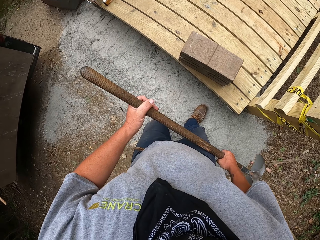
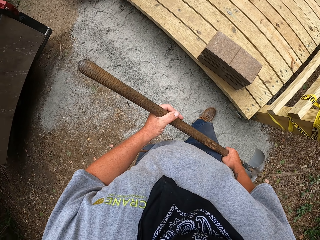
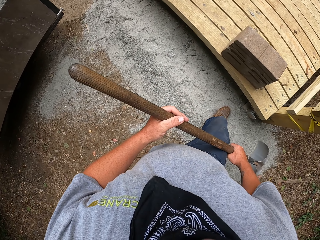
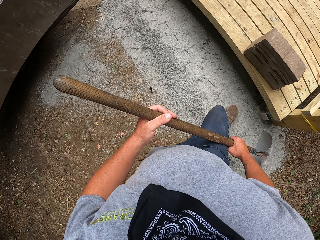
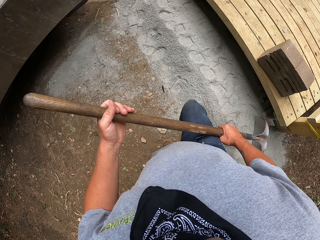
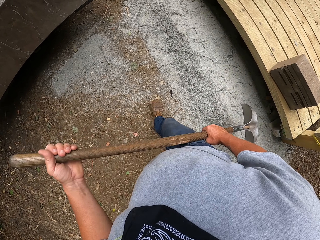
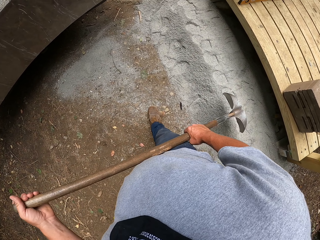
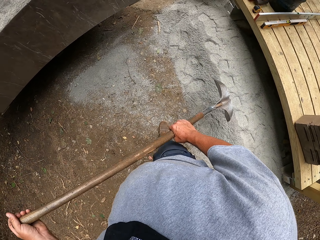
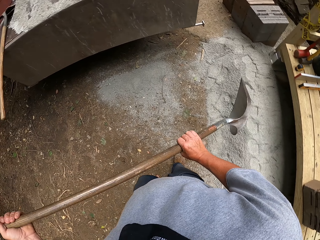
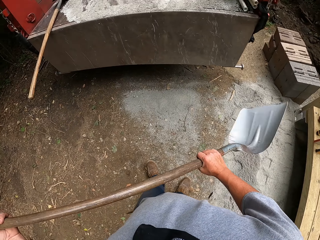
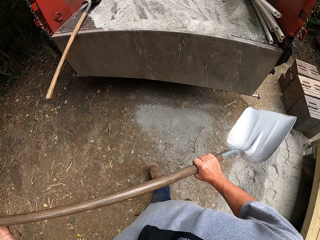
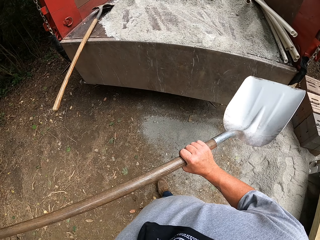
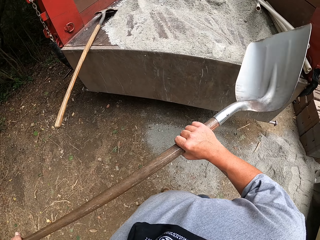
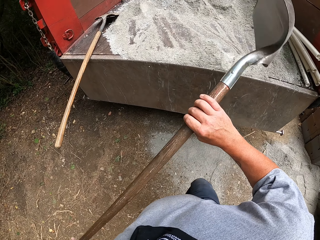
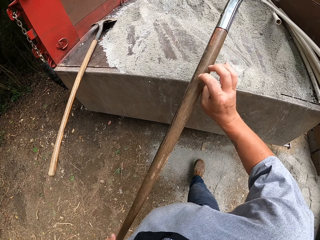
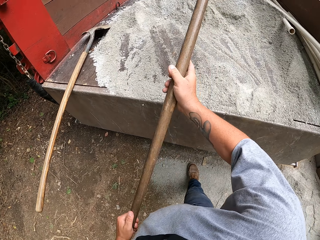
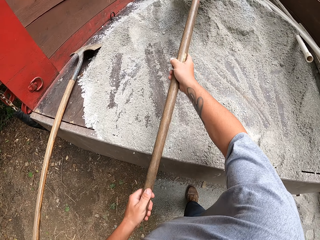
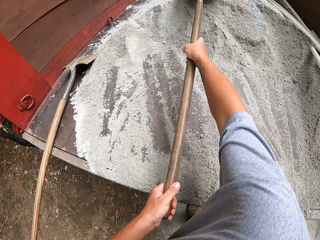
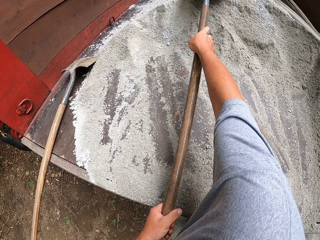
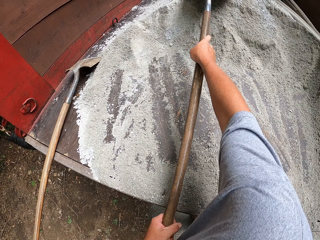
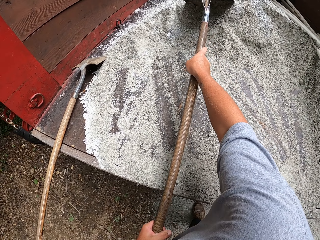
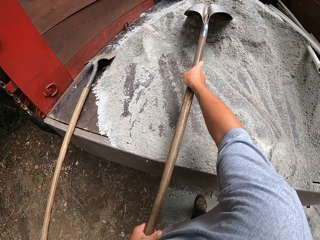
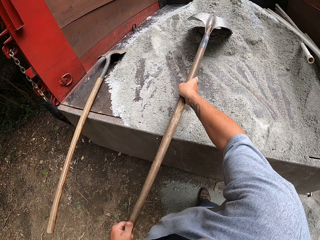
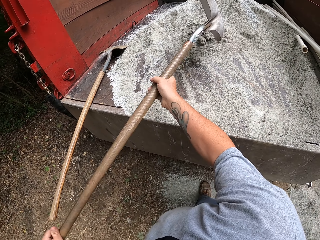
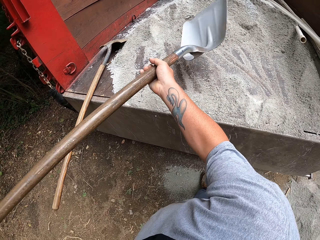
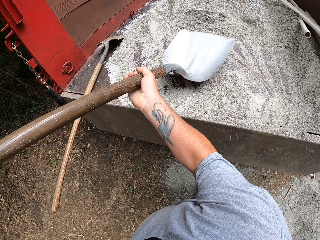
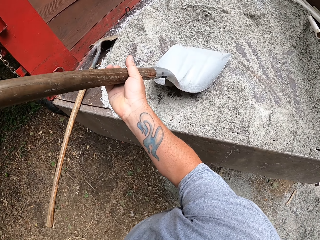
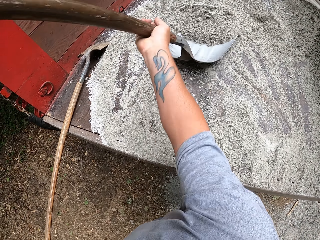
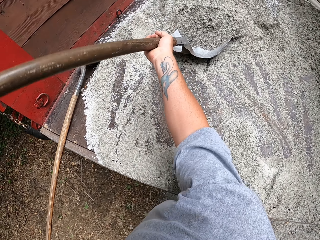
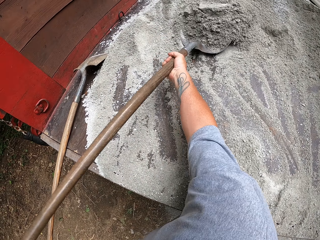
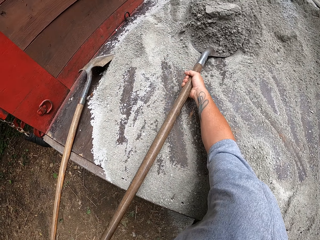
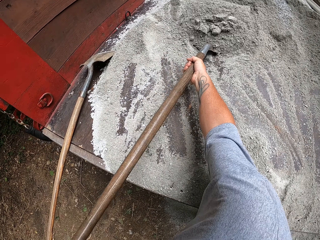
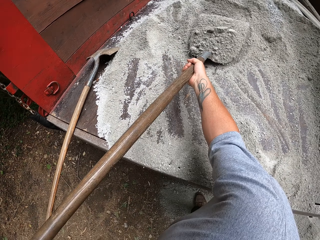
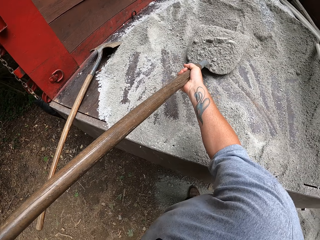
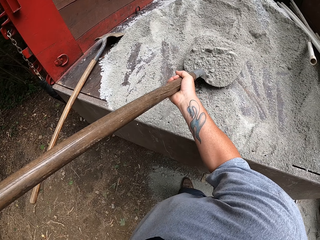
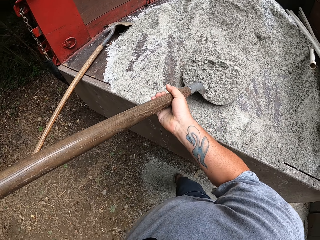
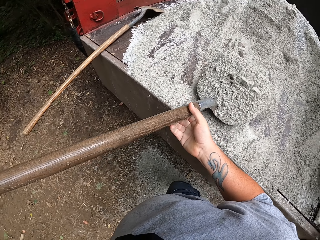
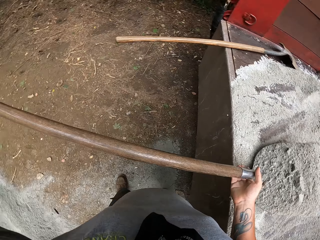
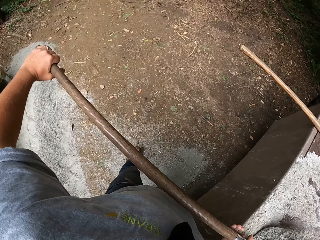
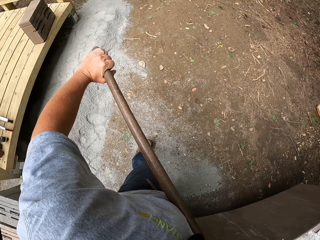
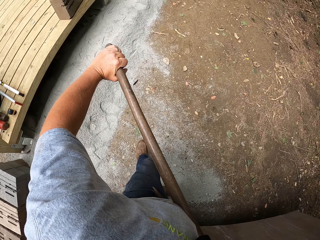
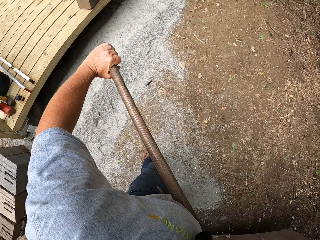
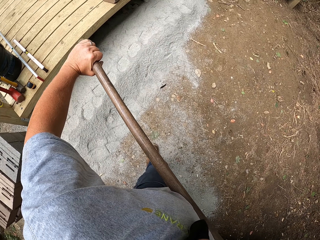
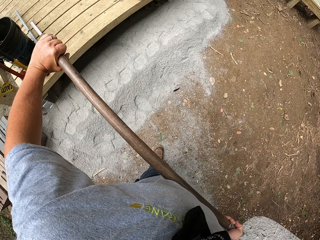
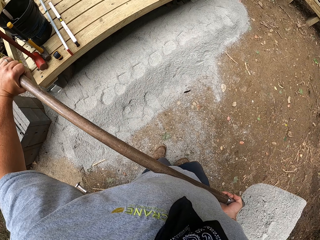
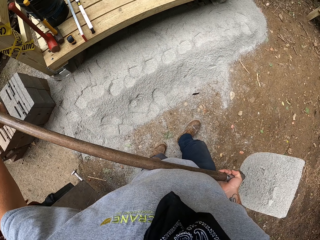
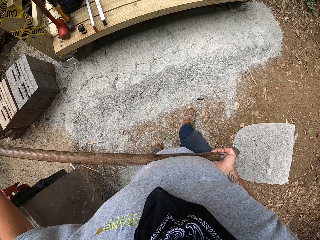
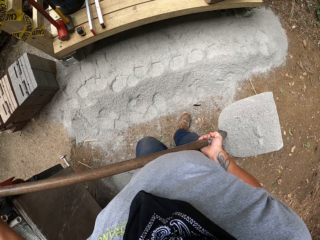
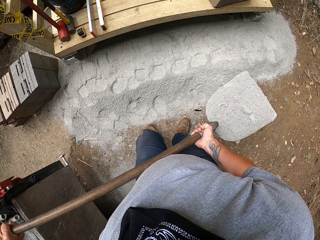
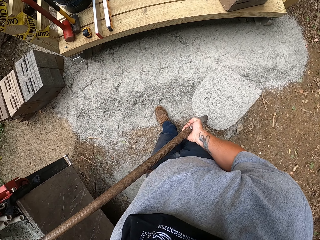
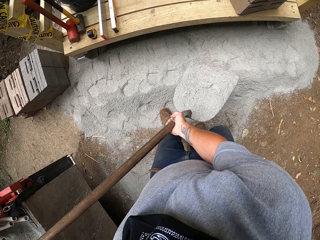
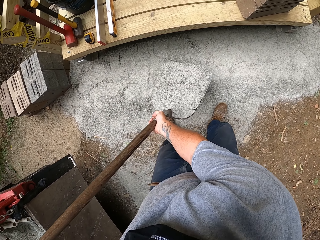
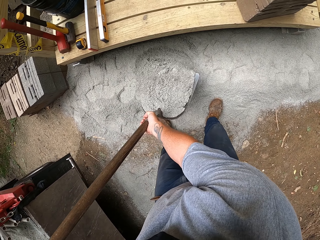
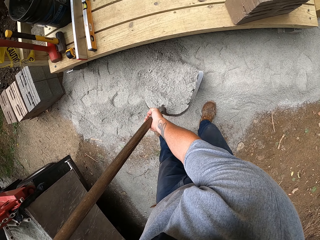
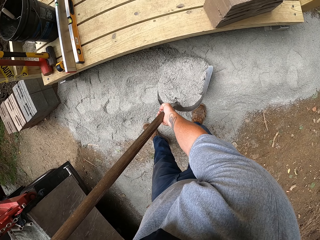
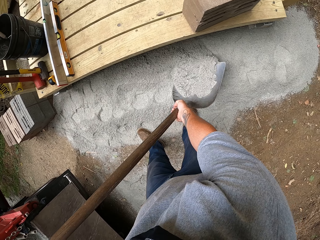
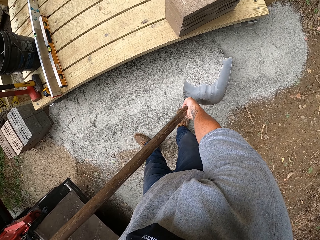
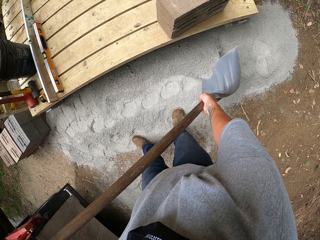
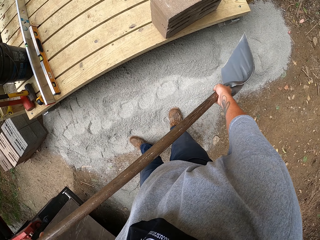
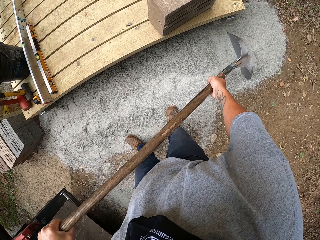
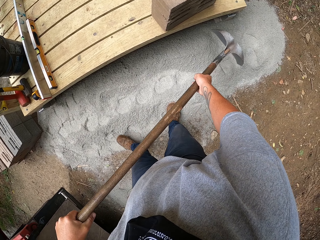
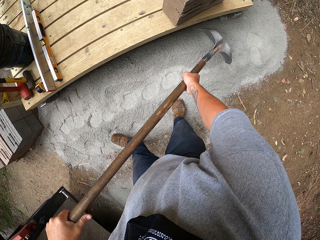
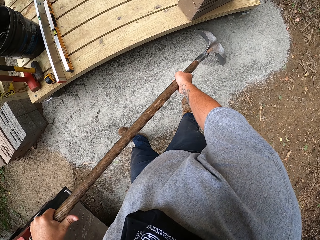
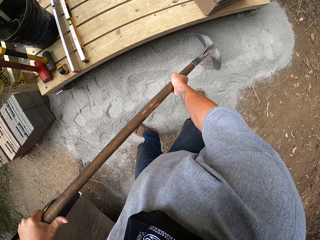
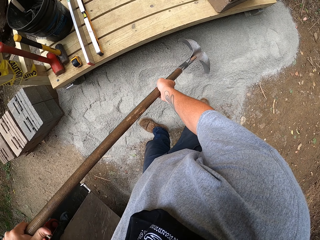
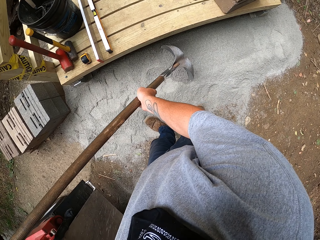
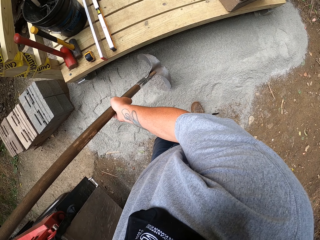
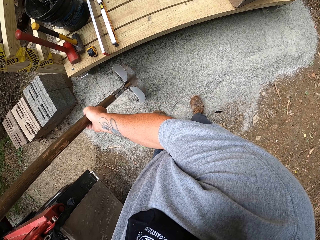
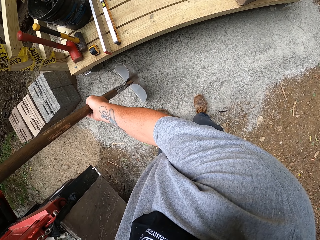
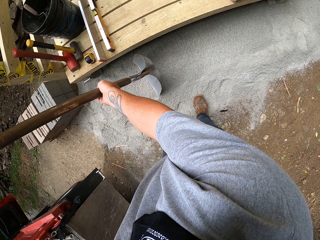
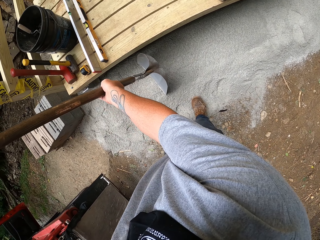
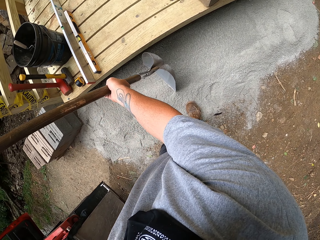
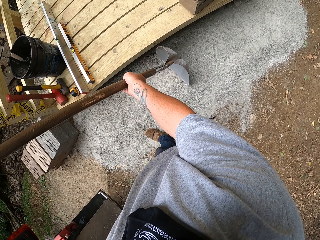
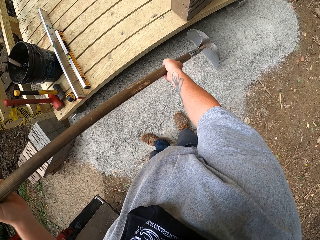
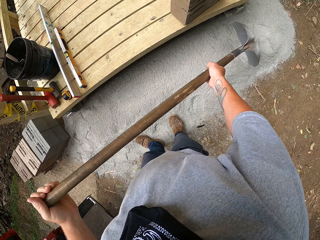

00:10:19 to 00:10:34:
The camera wearer walks towards the lorry. They collect sand or cement from the lorry with a spade. They scrape the cement with the spade. They walk around. They pour the sand on the ground. They spread out the sand with the spade.

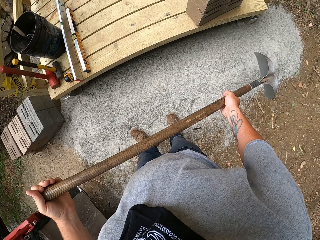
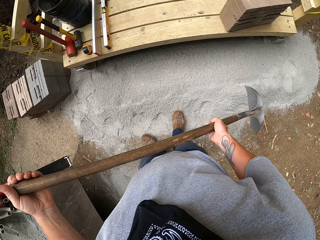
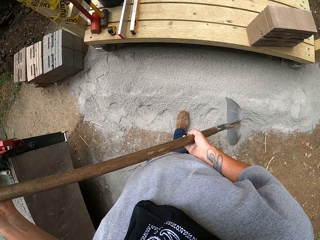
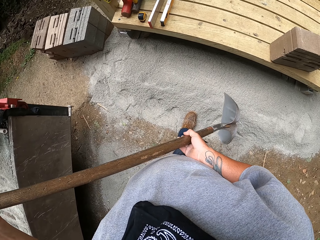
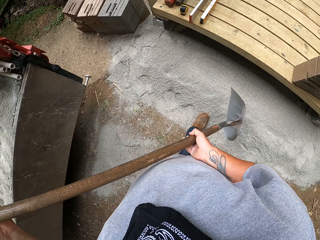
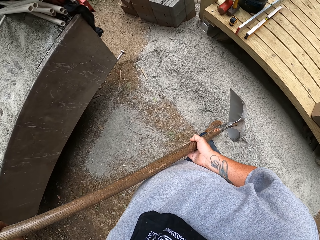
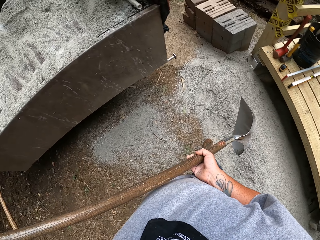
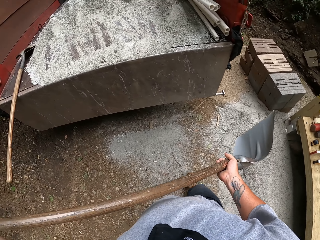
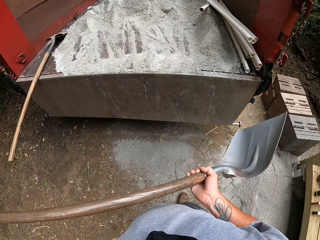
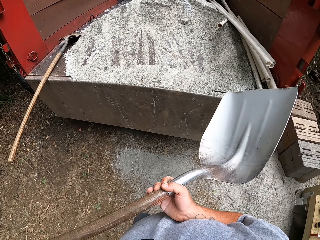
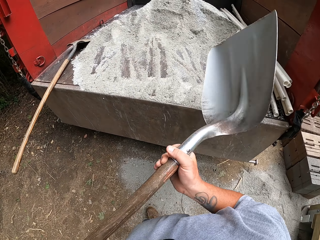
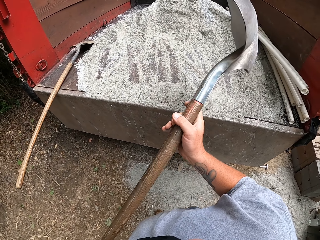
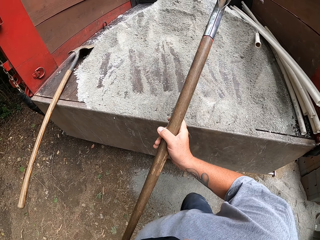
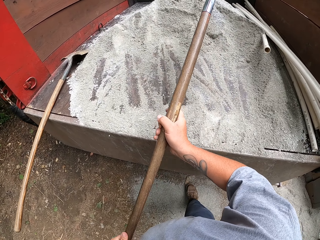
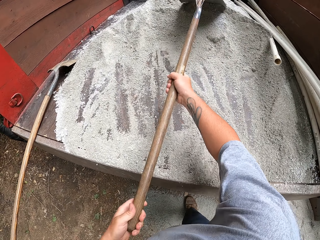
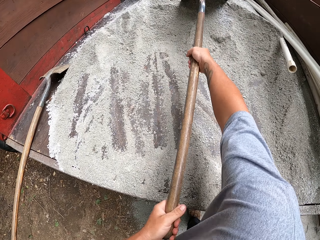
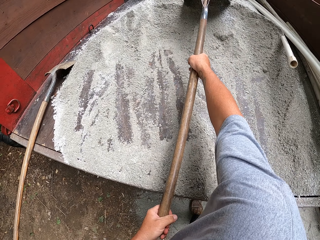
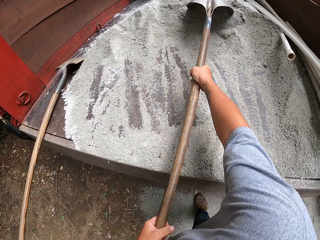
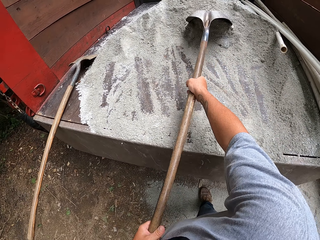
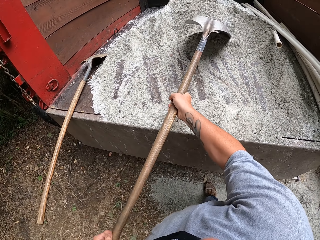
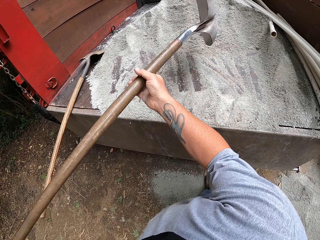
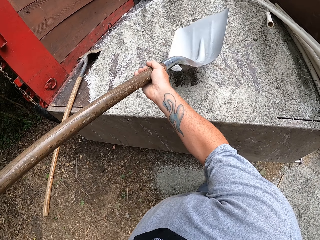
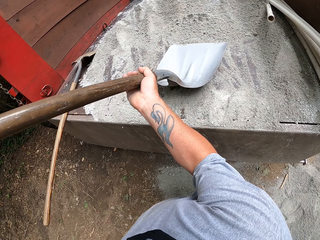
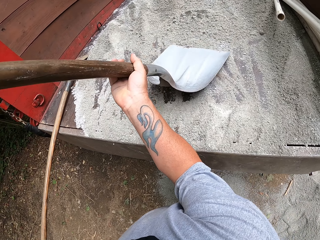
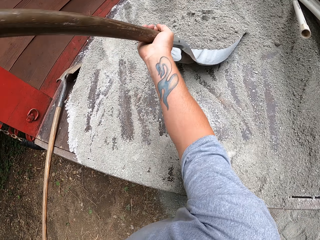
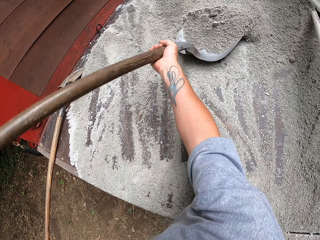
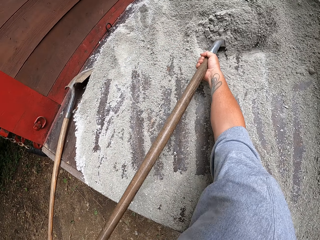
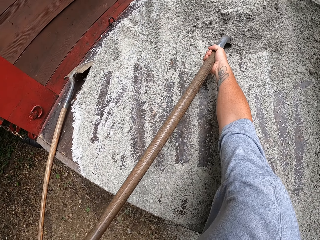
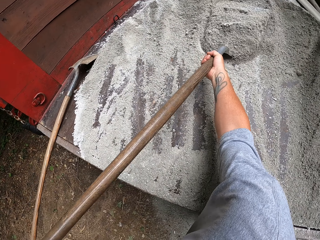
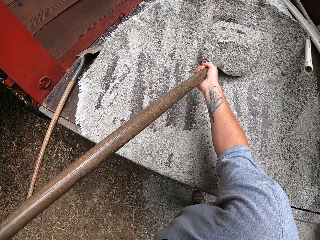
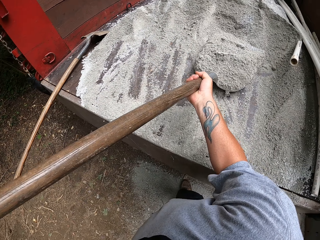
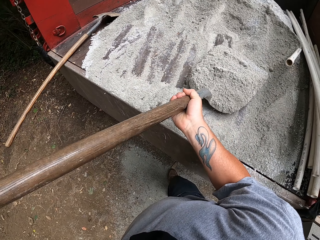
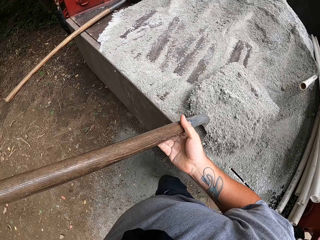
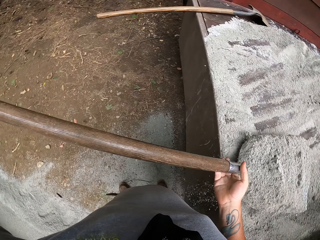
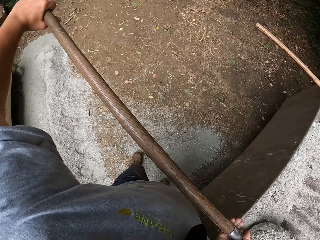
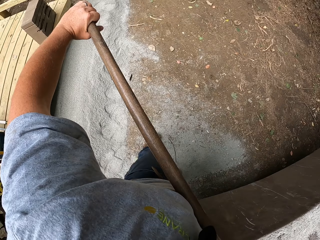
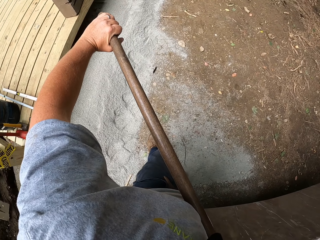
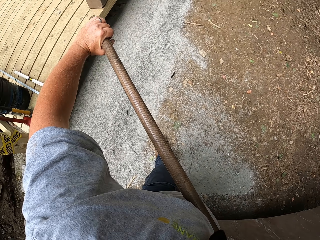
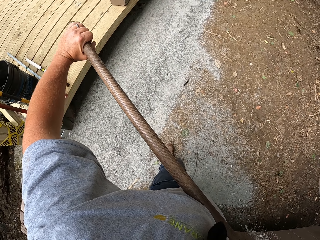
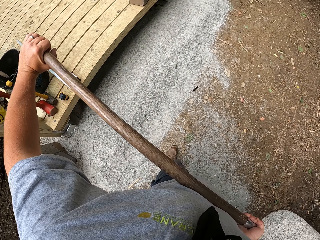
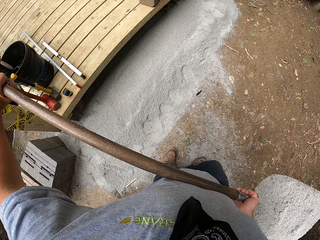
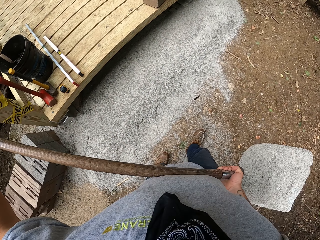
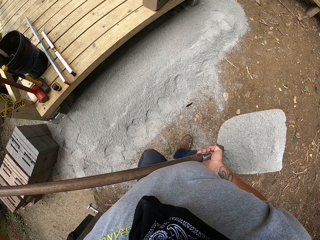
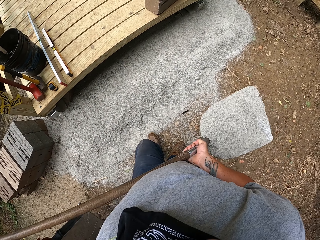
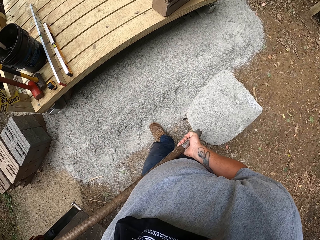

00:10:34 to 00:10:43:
The camera wearer walks around. They collect sand or cement from the lorry with a spade. They scrape the cement with the spade. They walk around.
